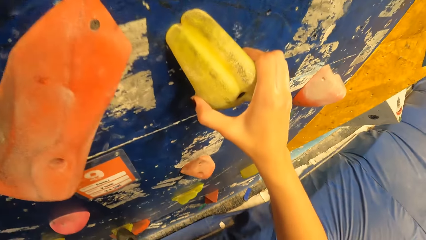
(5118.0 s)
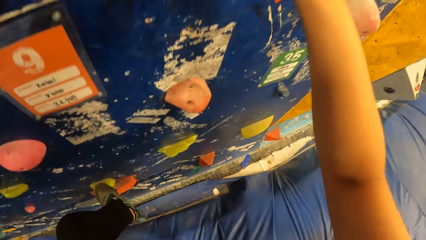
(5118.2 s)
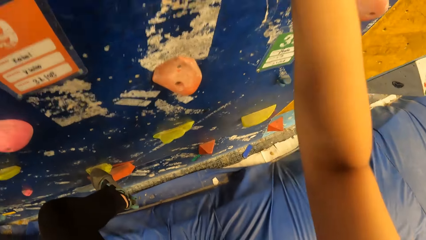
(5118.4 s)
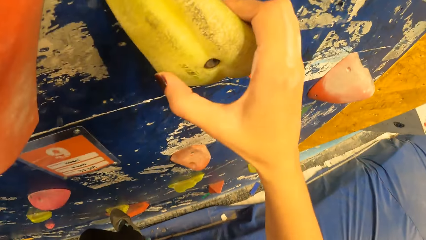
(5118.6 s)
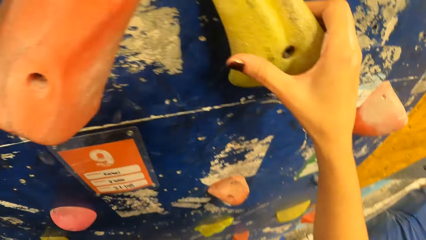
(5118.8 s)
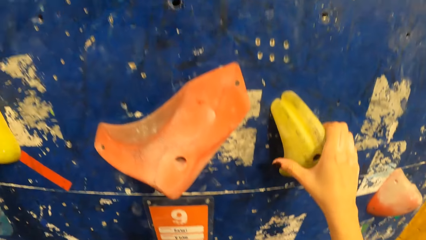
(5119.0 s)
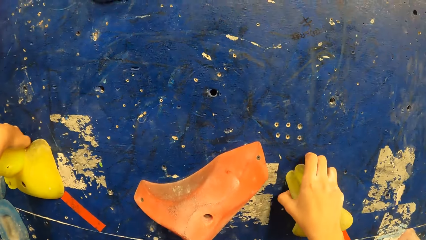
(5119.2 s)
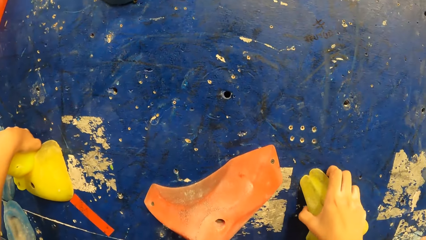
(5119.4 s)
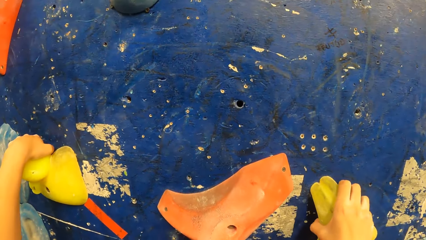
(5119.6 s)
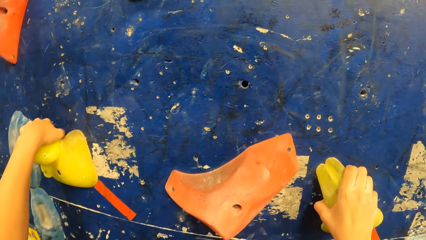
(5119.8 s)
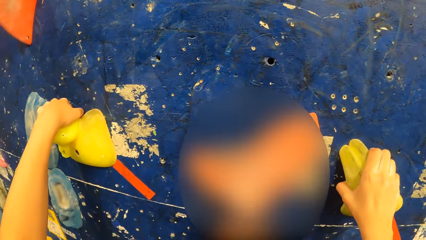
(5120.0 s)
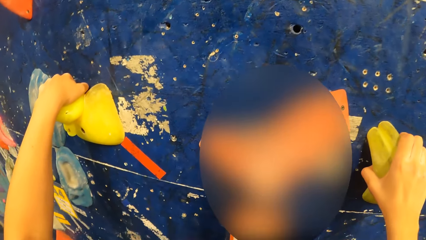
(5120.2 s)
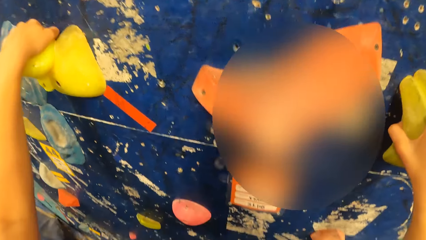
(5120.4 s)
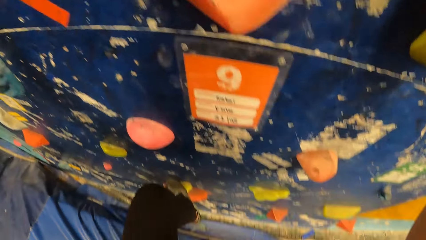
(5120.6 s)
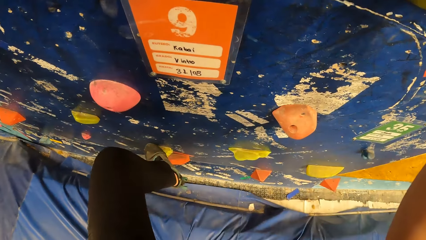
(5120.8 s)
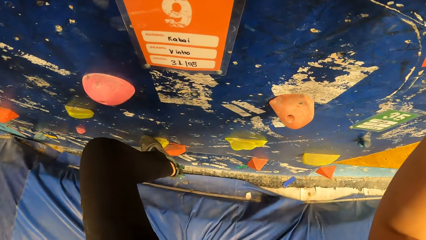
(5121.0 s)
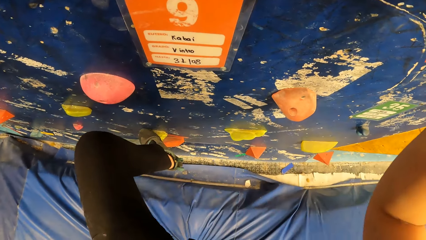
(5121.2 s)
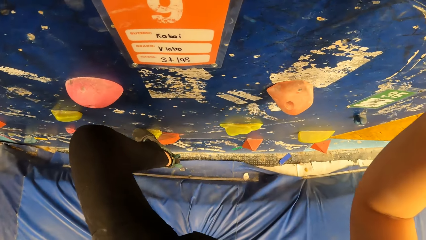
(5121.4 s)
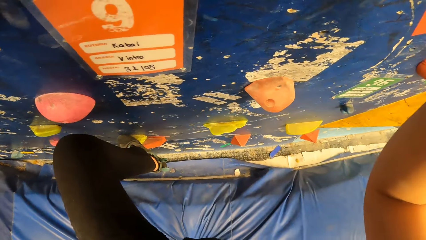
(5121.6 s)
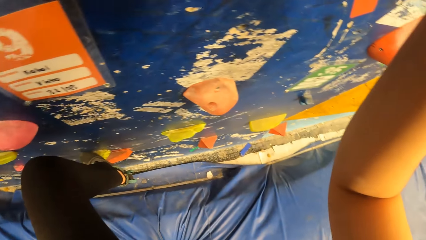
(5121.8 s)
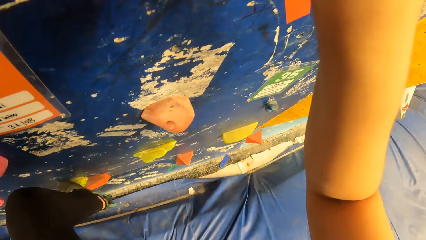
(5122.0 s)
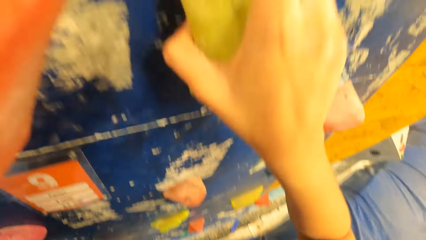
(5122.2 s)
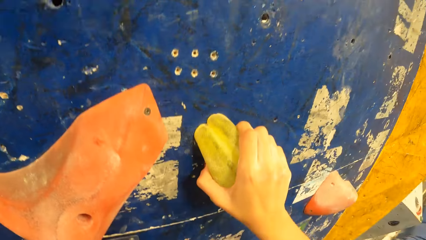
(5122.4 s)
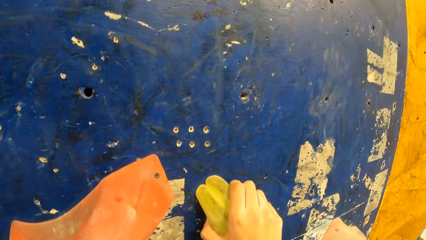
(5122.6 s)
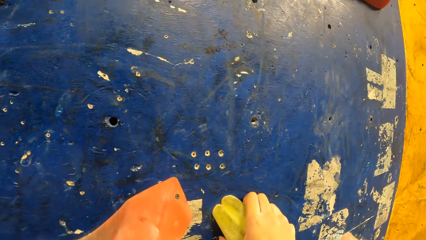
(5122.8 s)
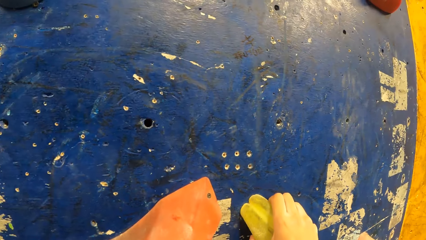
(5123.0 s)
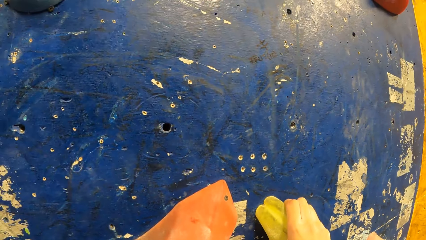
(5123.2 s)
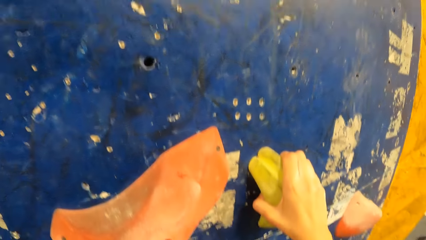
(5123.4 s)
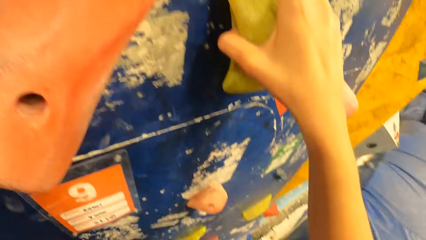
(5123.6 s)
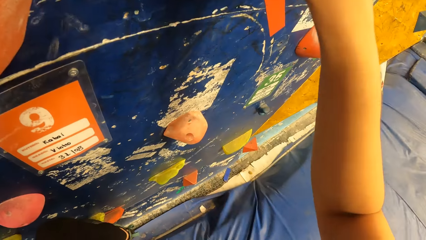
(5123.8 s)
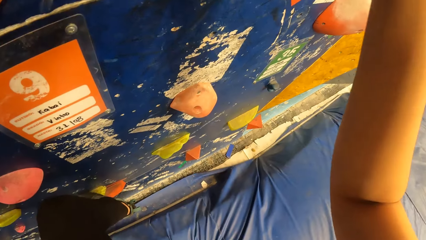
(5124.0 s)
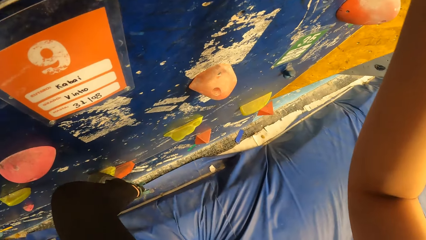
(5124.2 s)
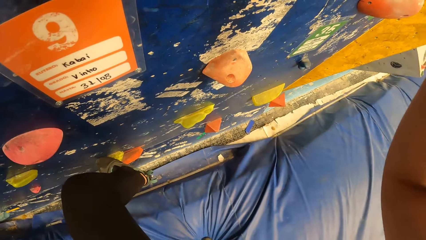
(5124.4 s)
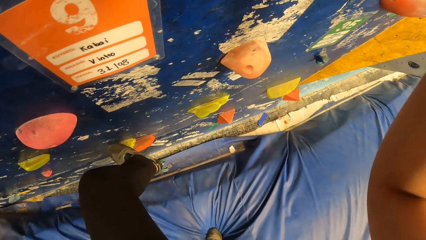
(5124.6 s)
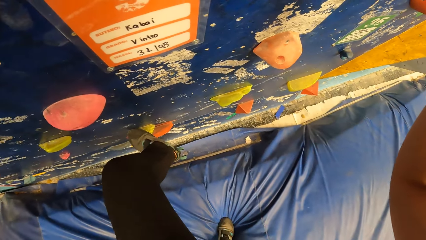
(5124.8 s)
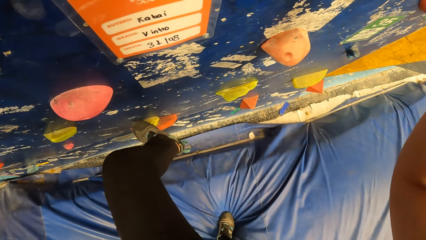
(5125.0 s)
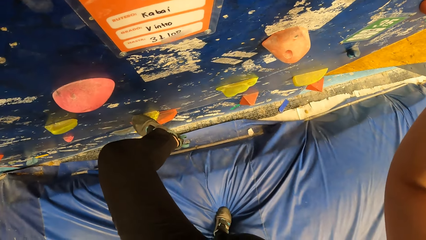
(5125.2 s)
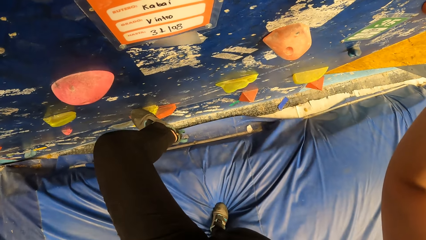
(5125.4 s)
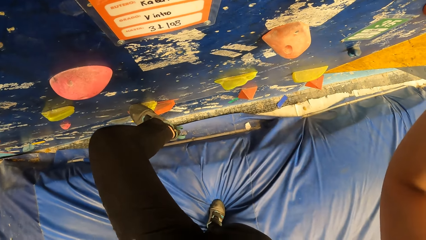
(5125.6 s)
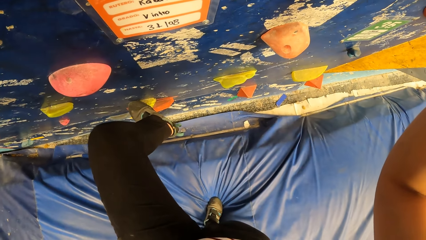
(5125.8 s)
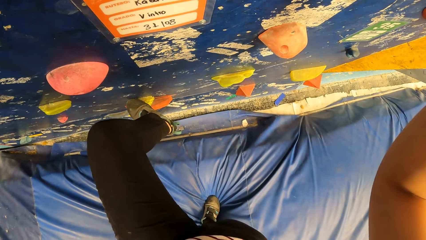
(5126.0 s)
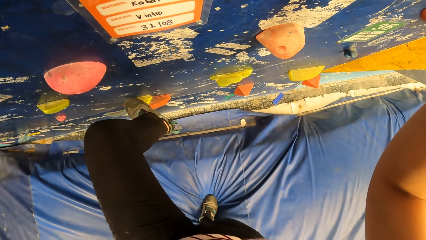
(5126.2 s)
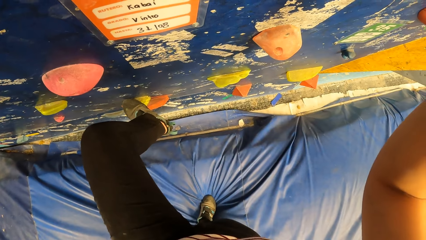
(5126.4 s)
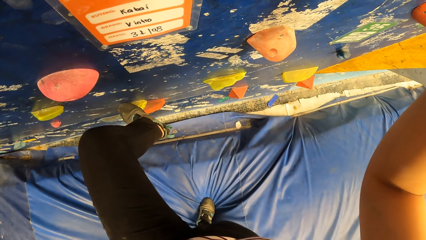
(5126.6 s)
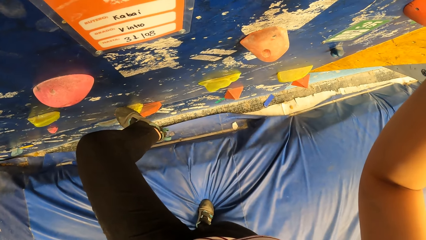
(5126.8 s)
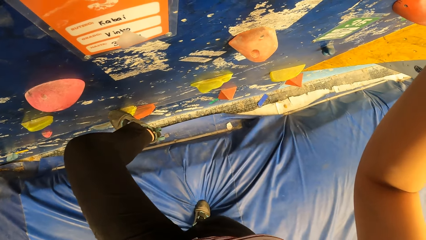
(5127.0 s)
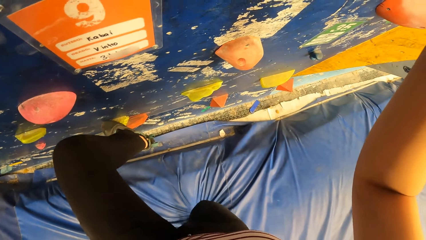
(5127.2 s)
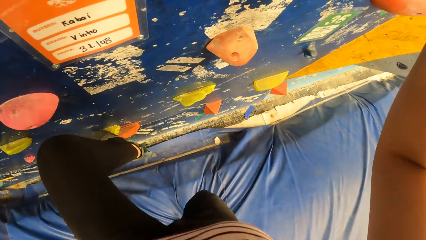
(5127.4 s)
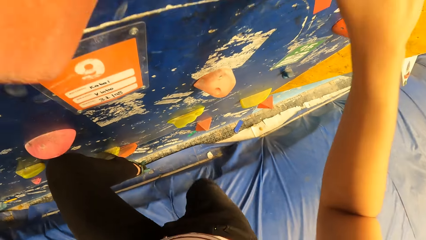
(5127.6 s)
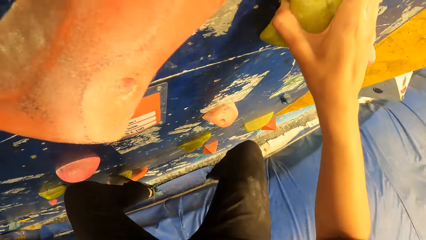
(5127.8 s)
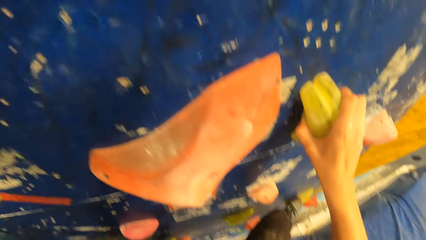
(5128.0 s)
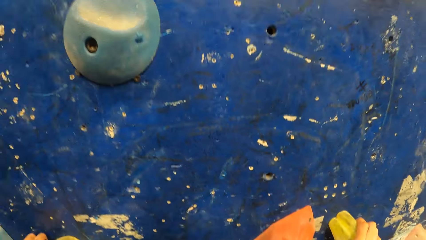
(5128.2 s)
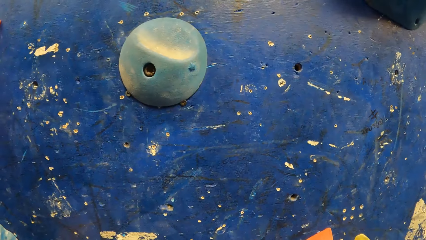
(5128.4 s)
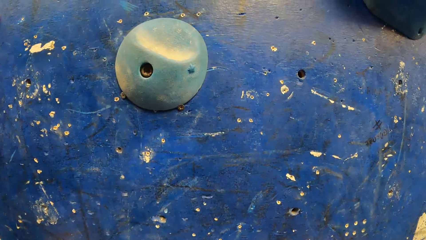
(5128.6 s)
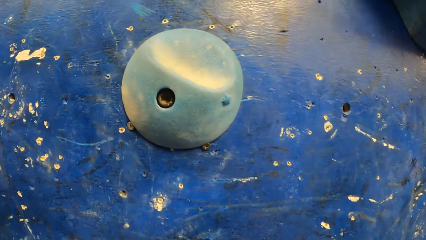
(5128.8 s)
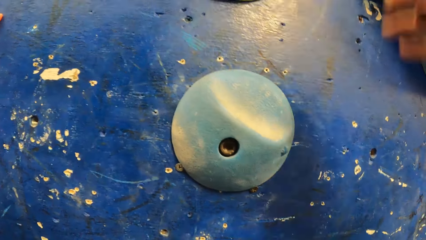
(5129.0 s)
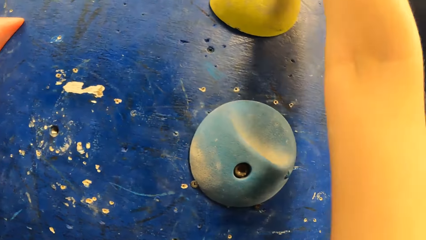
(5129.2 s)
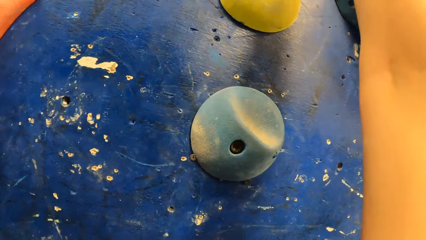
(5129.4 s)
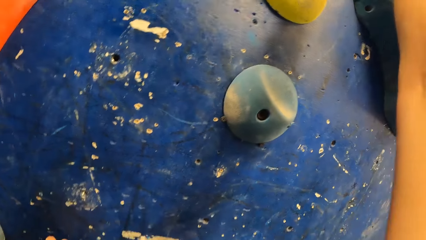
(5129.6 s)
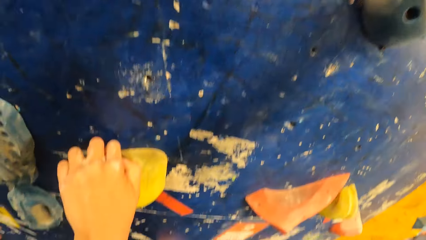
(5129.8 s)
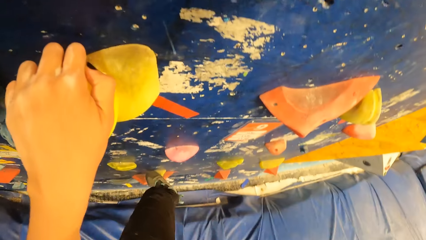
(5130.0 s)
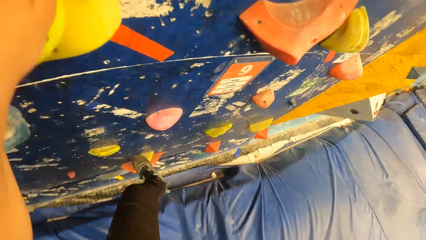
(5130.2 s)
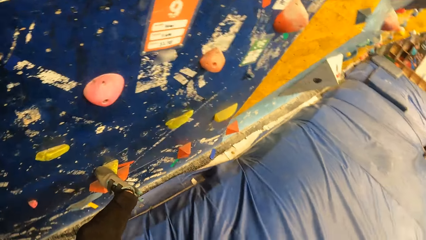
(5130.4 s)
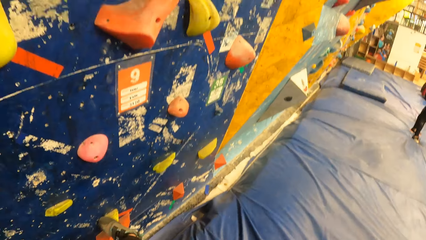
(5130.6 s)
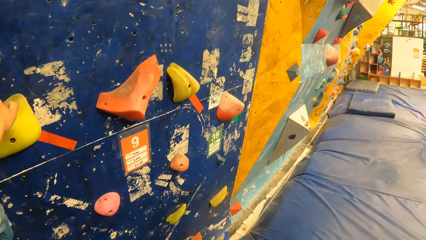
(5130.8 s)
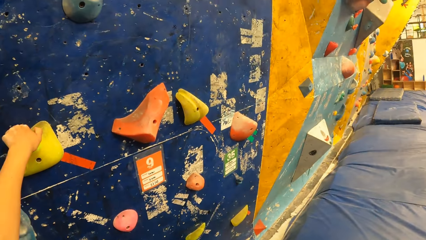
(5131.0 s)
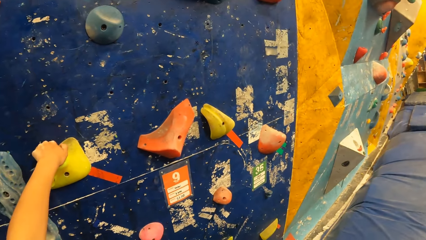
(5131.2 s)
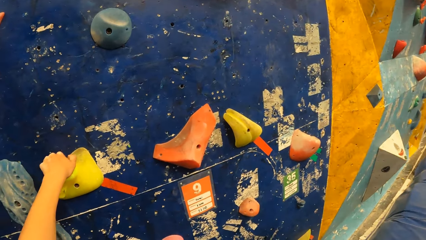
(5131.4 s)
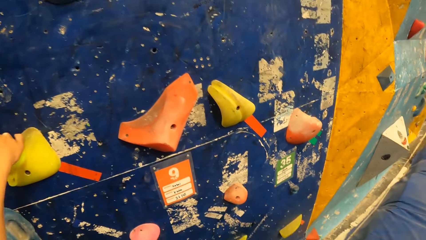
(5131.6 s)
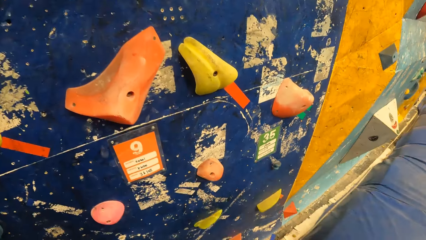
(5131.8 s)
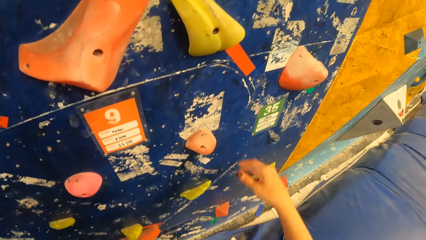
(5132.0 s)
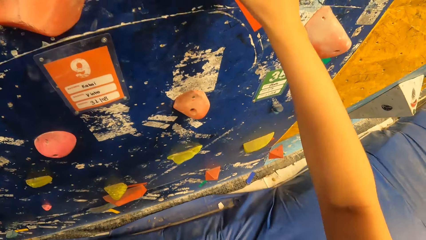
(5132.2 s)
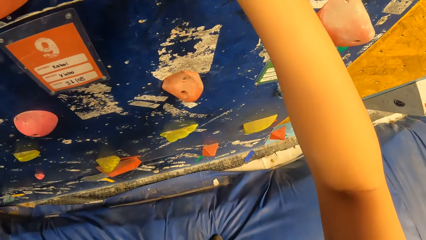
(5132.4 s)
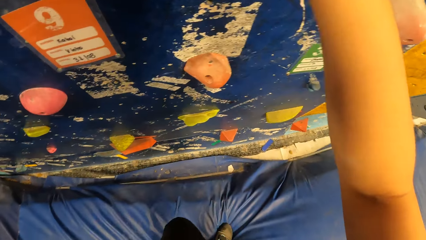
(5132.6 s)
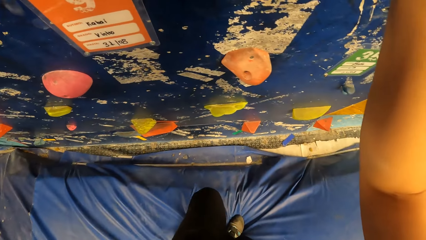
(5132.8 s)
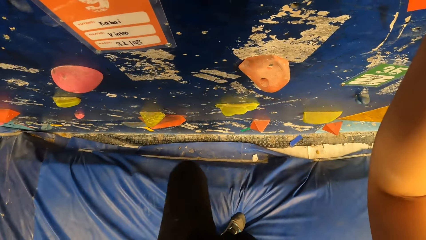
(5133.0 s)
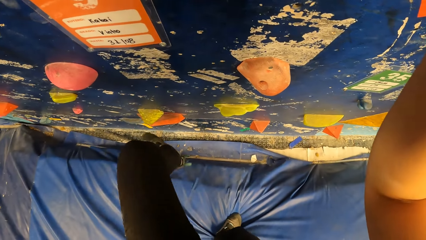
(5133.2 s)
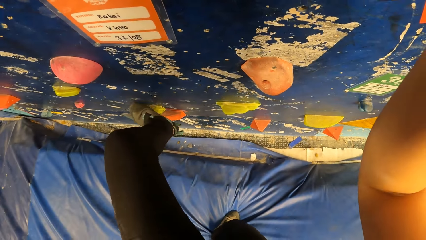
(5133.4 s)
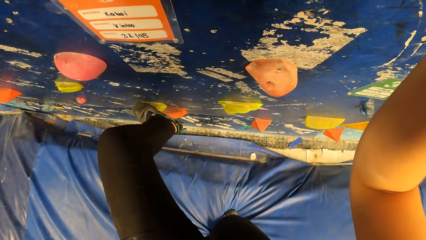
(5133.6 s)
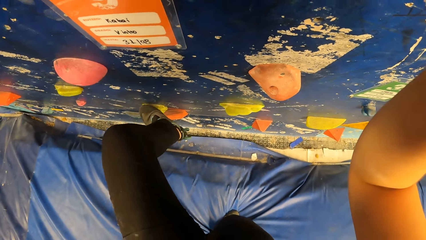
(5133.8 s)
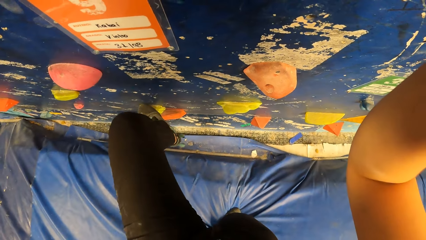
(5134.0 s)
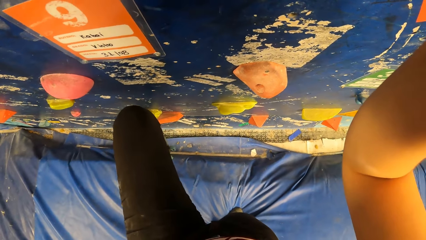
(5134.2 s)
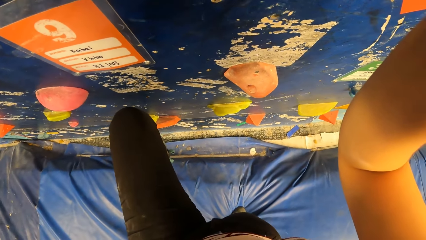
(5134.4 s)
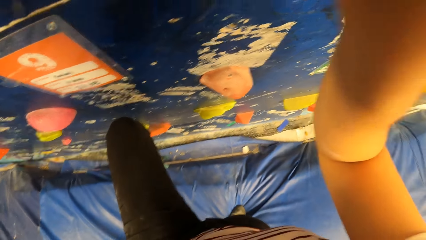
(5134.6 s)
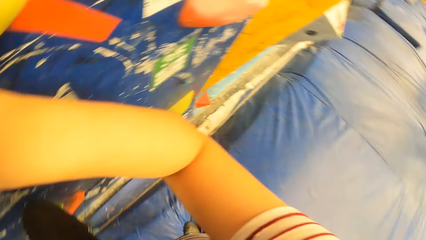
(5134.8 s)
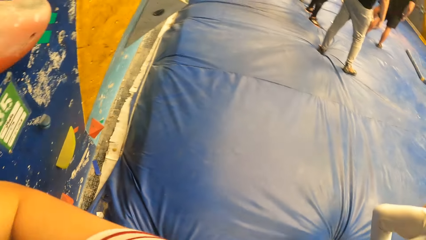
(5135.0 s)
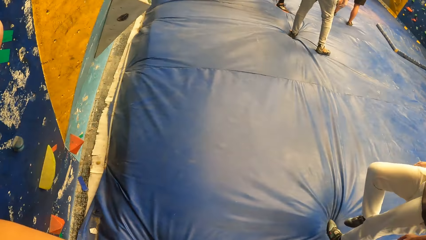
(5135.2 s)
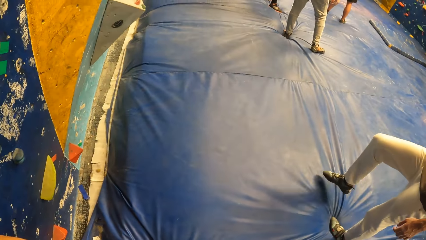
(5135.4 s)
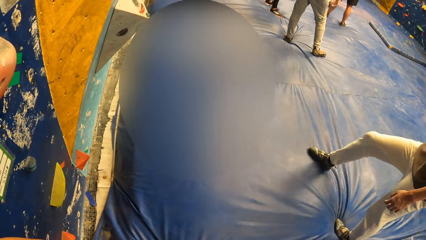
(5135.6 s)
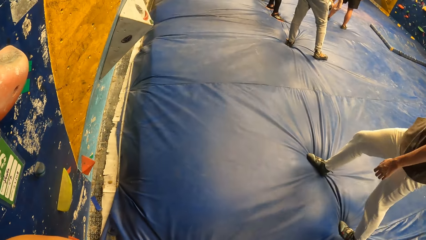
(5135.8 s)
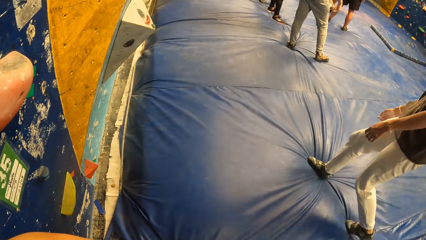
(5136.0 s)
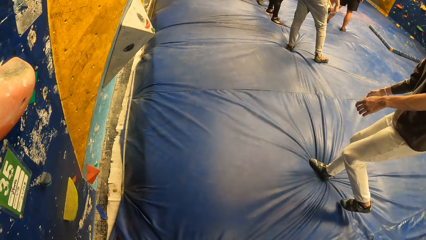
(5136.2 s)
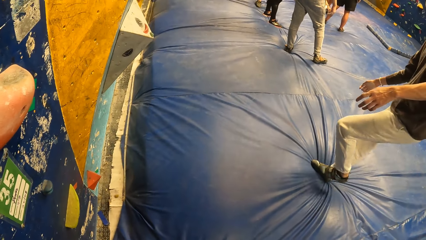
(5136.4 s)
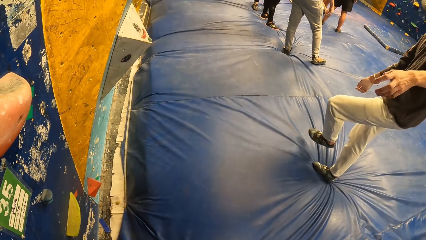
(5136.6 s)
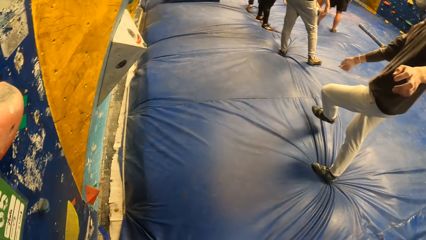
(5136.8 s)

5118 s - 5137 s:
The camera wearer climbs the wall in the wall climbing gym. They climb the wall repeatedly.
